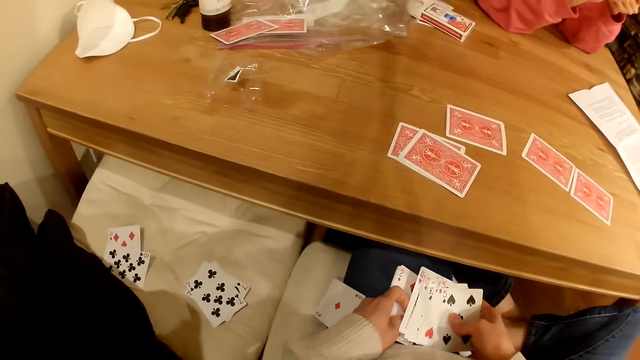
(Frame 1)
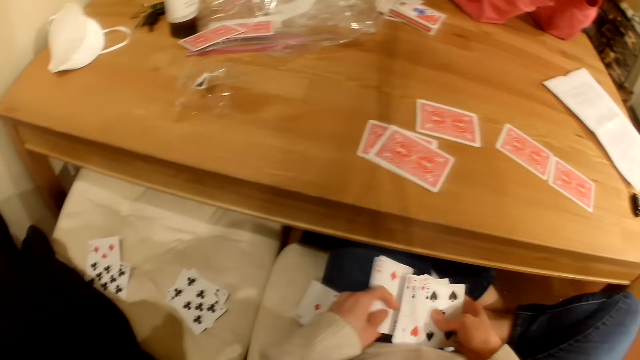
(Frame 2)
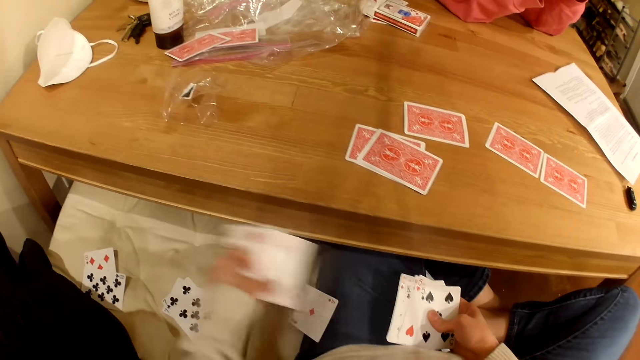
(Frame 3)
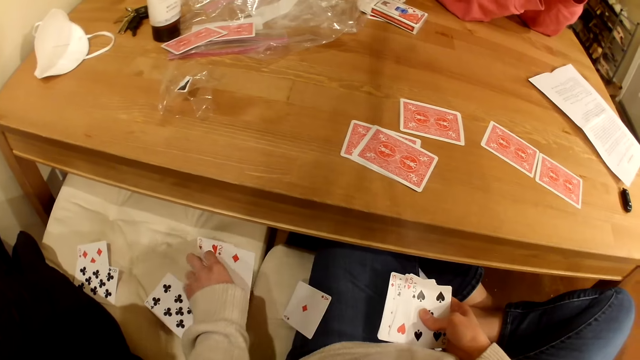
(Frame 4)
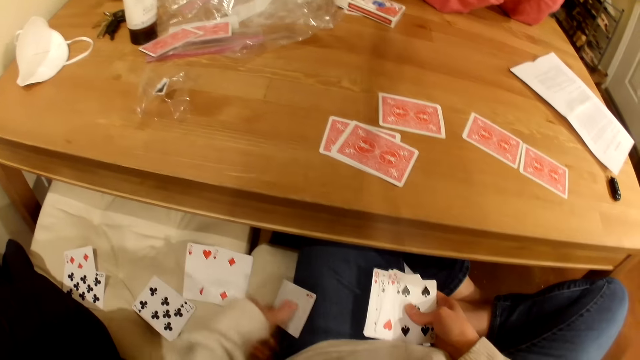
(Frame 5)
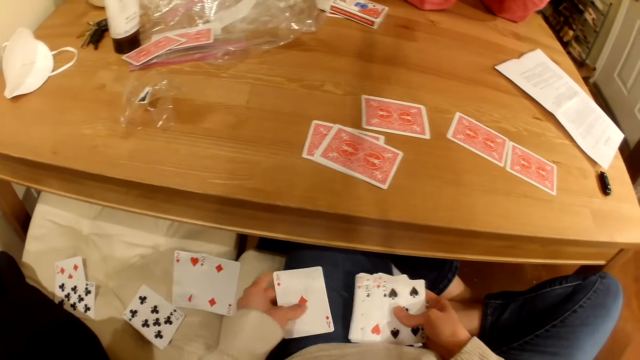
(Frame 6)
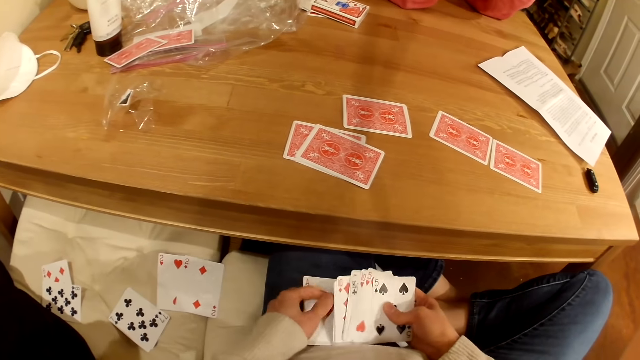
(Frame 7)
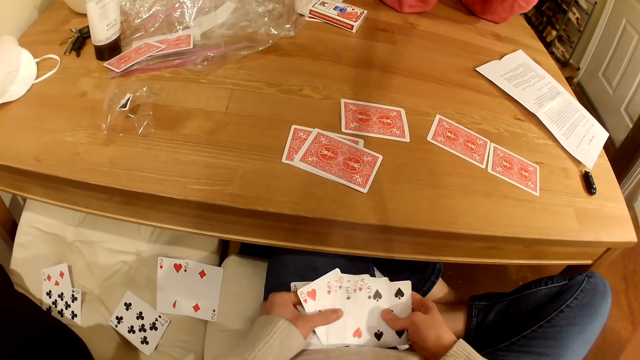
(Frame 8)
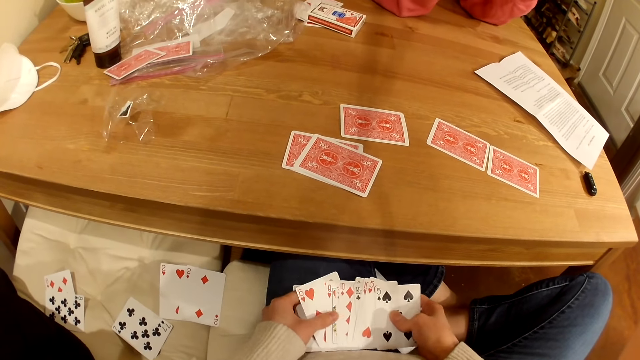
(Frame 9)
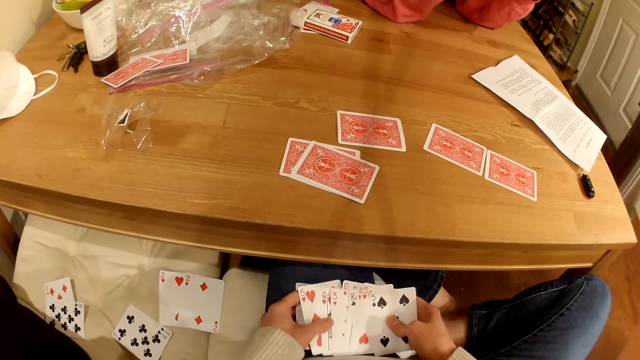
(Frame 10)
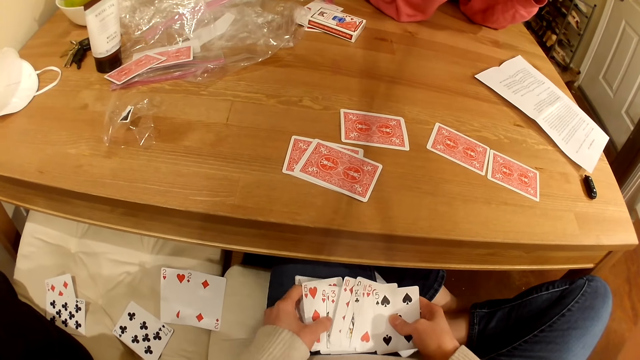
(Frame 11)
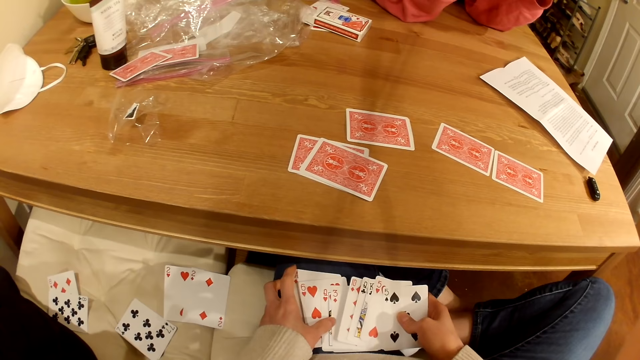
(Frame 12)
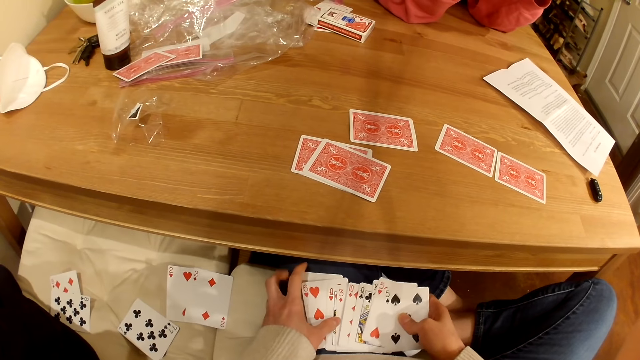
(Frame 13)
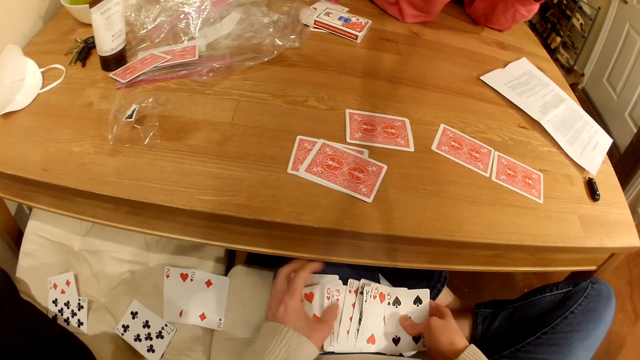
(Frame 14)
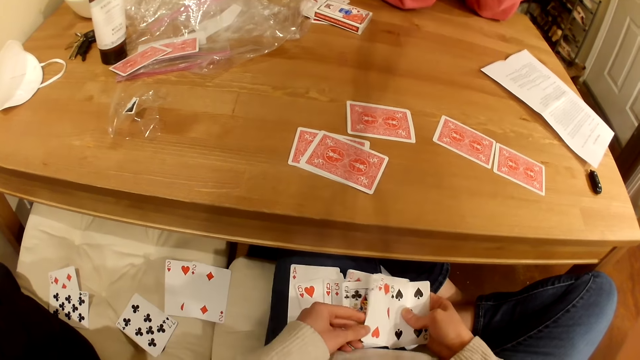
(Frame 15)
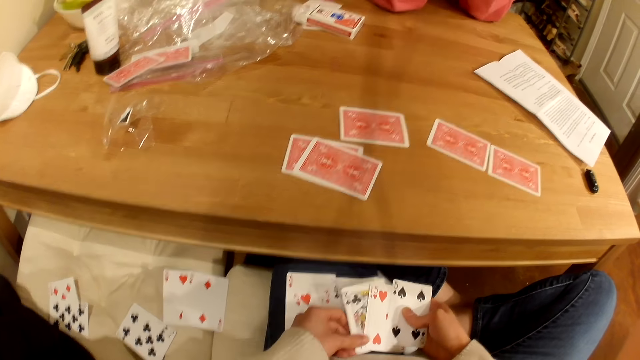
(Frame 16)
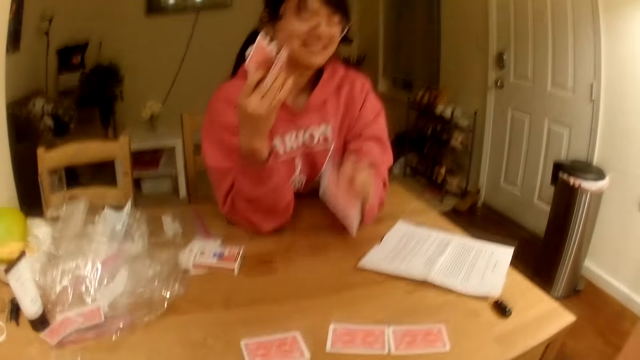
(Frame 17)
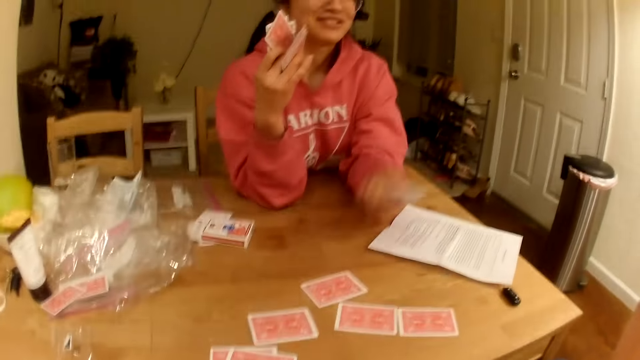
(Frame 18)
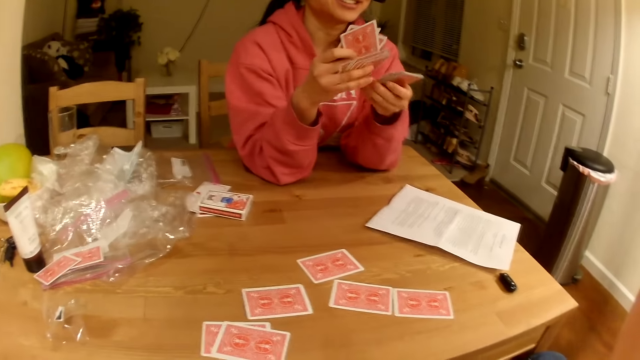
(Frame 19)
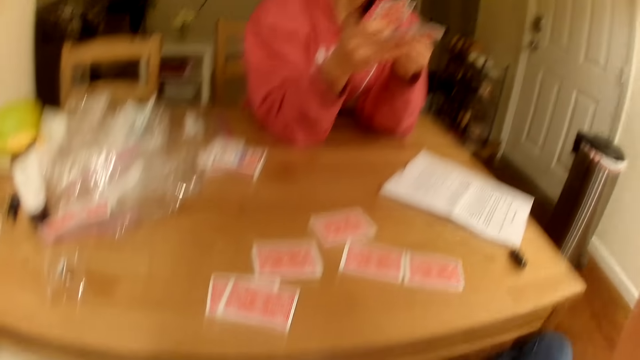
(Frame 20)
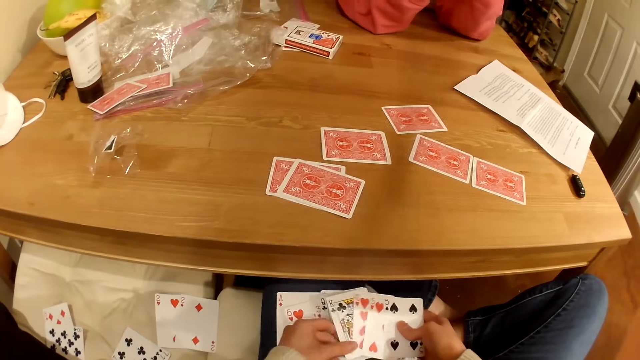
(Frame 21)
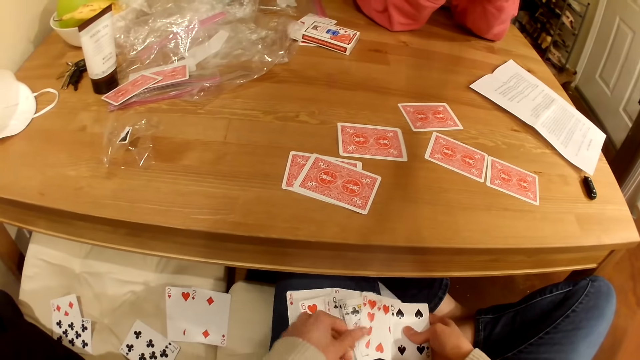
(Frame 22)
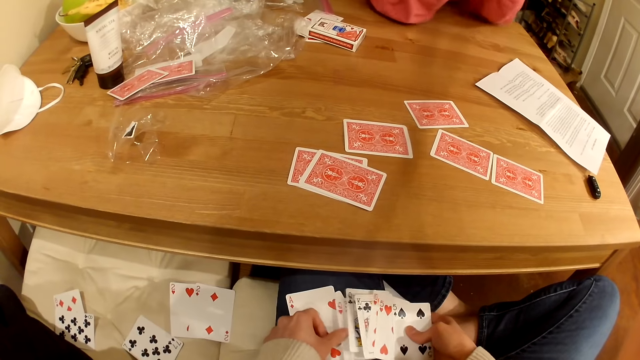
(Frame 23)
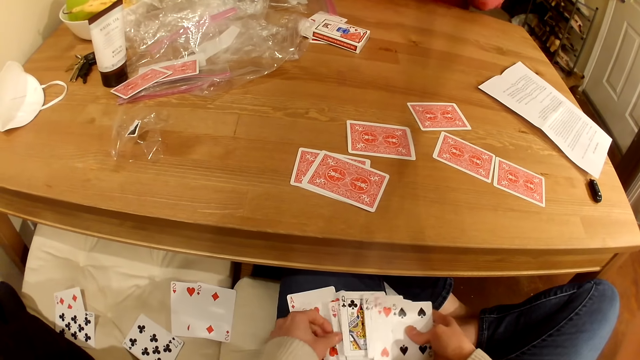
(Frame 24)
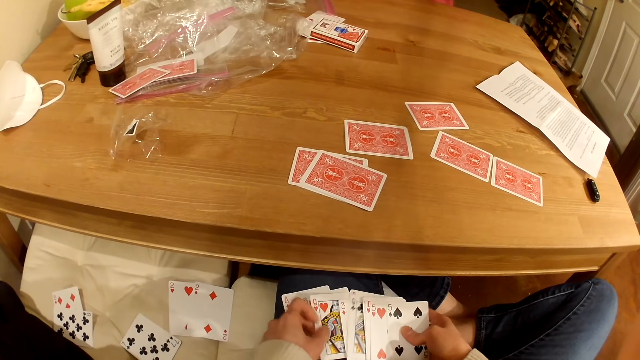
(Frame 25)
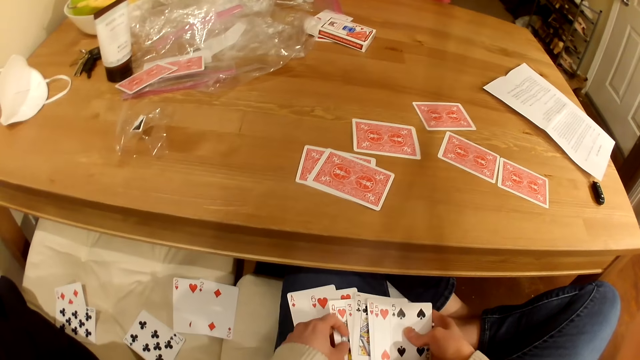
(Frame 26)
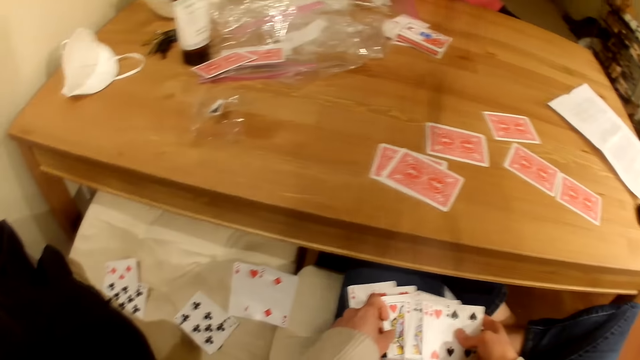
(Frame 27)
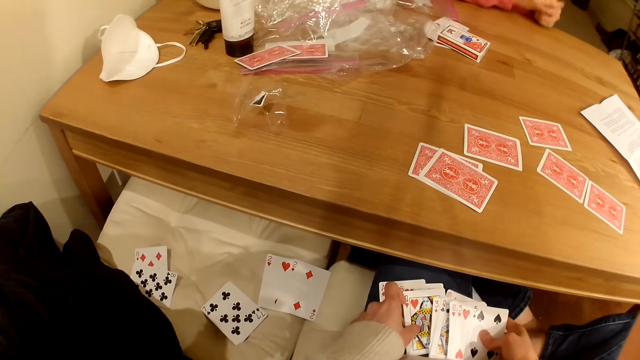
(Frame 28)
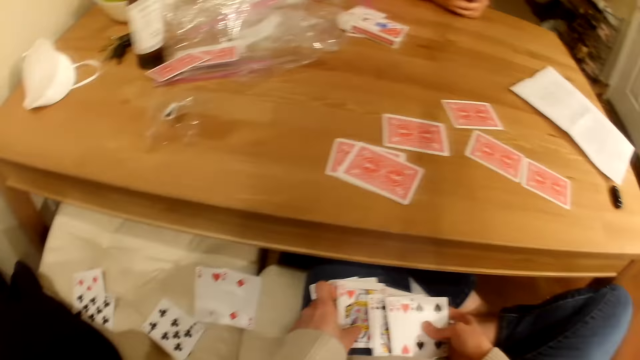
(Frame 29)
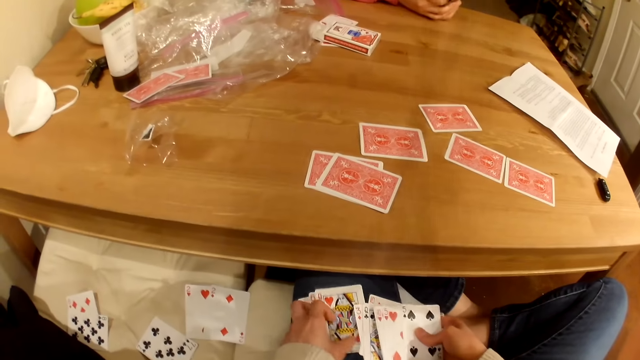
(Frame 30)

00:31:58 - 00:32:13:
The camera wearer places playing cards on the seat. They pick the playing cards from the seat, shuffle the playing cards, and look at a person. The person puts a playing card on the table. The camera wearer looks down at the cards.

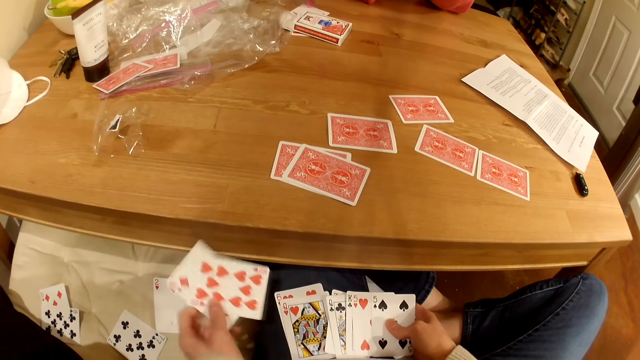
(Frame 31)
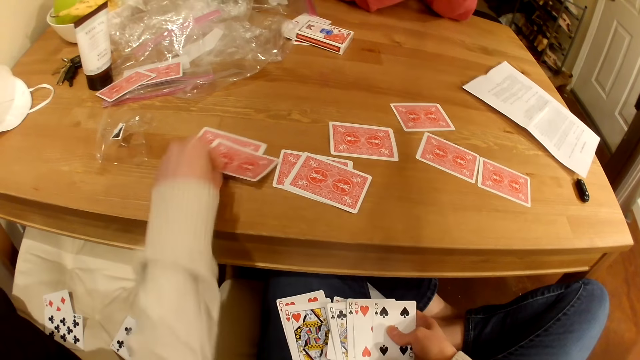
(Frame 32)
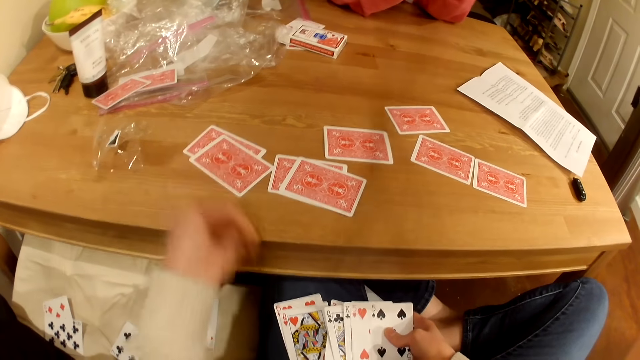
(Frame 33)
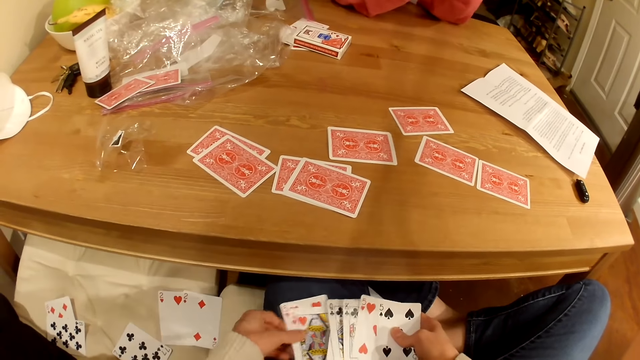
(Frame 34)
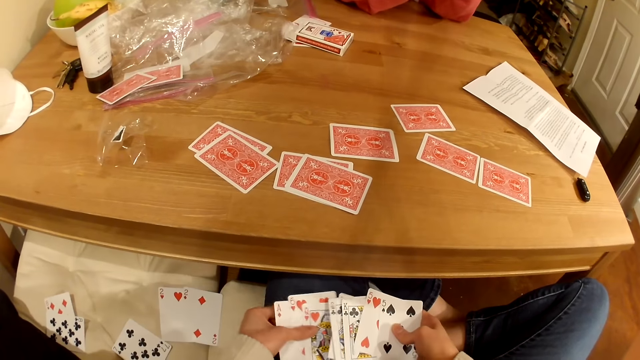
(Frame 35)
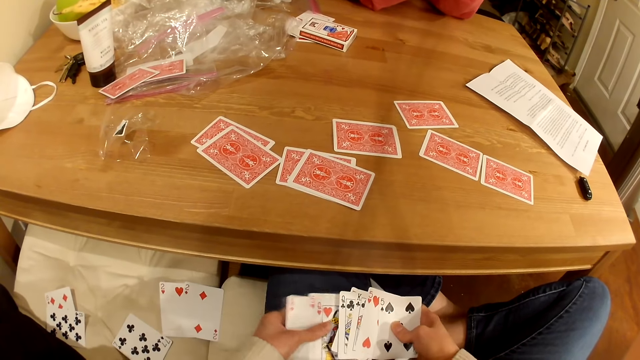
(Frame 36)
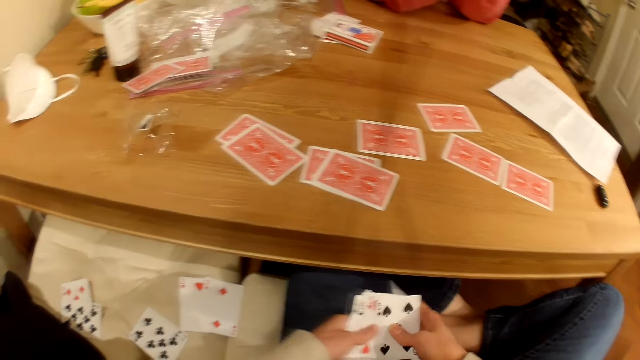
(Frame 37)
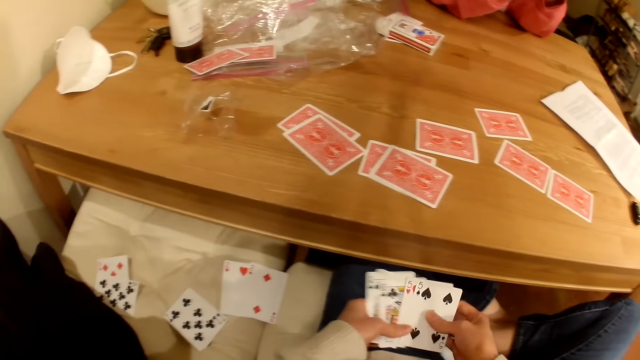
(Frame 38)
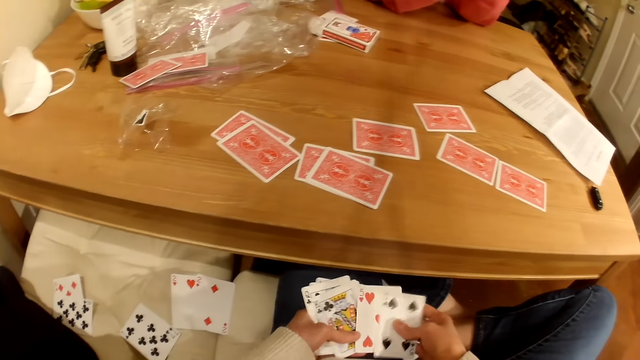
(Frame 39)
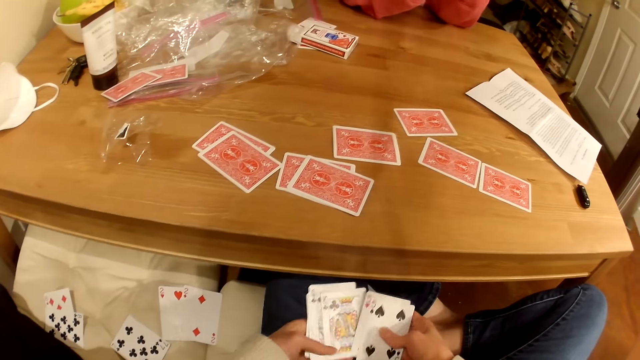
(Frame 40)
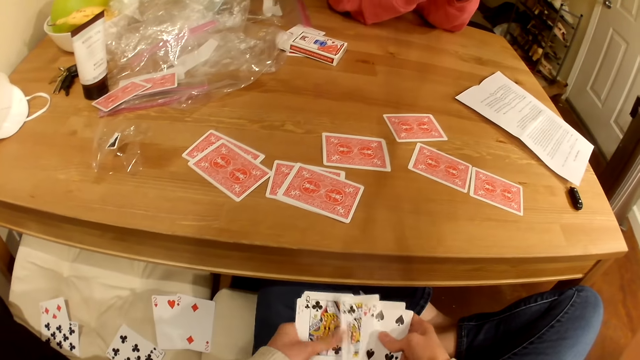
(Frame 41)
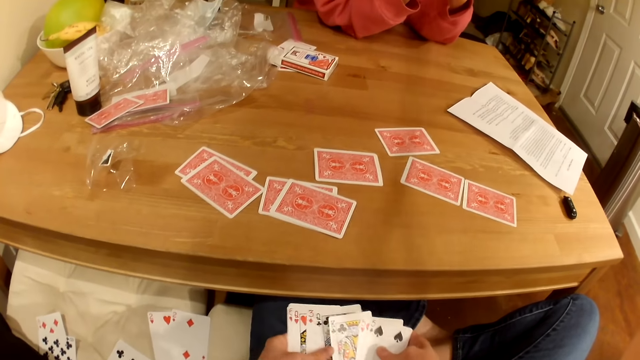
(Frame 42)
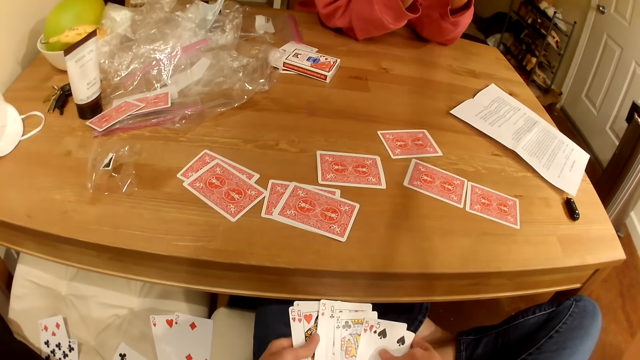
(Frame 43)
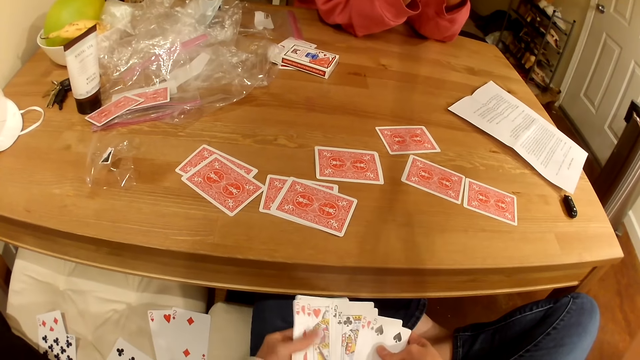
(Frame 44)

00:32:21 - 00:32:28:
The camera wearer puts playing cards on the table. They shuffle the playing cards.
